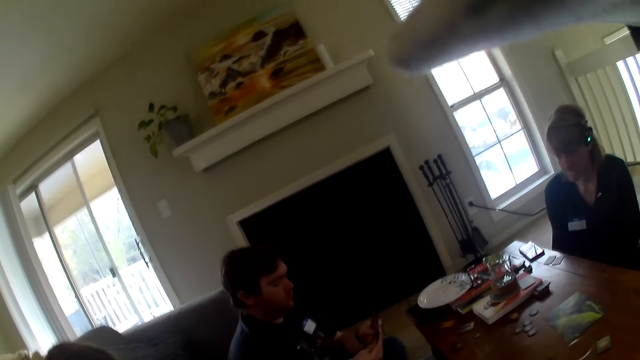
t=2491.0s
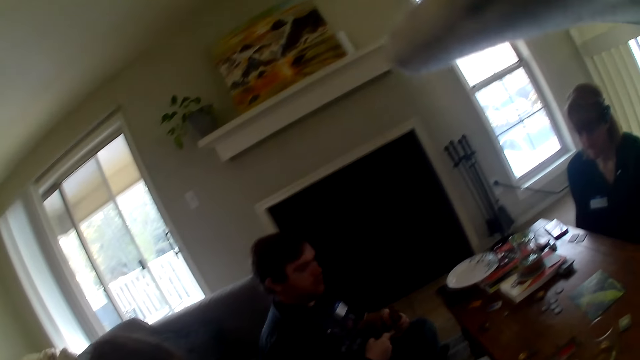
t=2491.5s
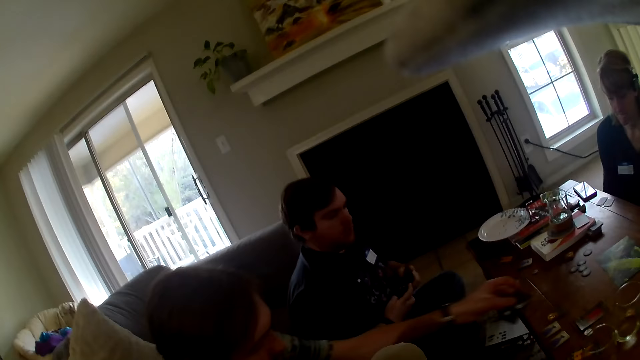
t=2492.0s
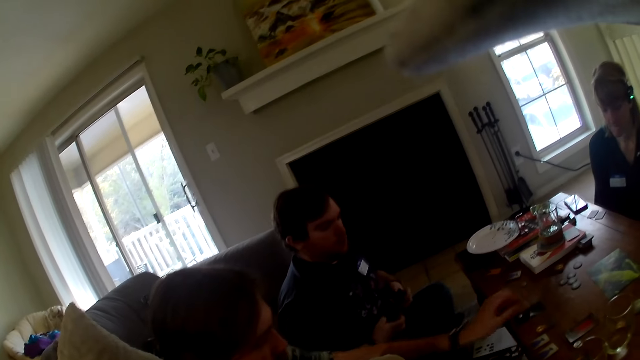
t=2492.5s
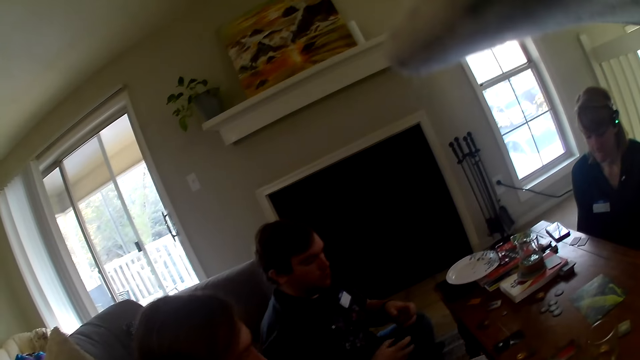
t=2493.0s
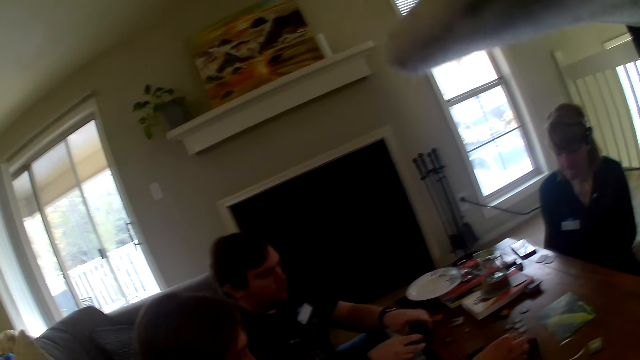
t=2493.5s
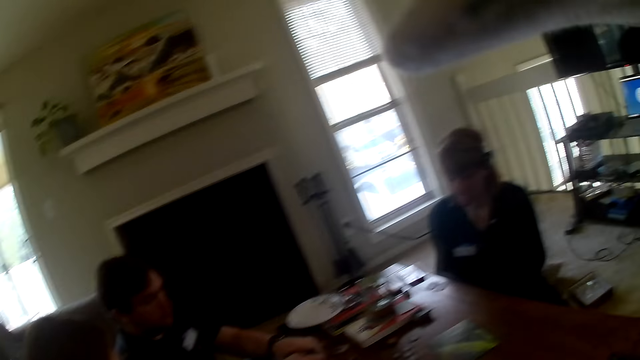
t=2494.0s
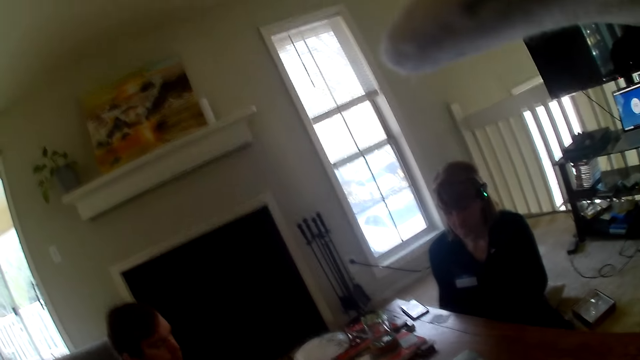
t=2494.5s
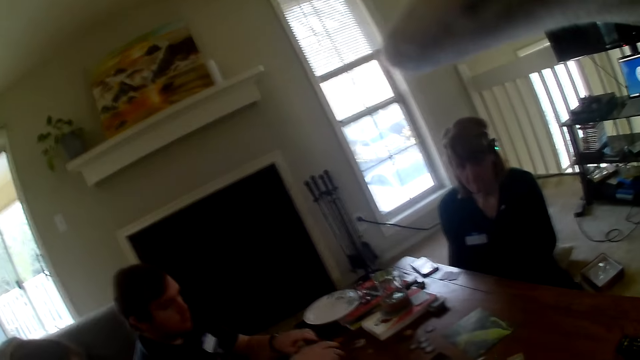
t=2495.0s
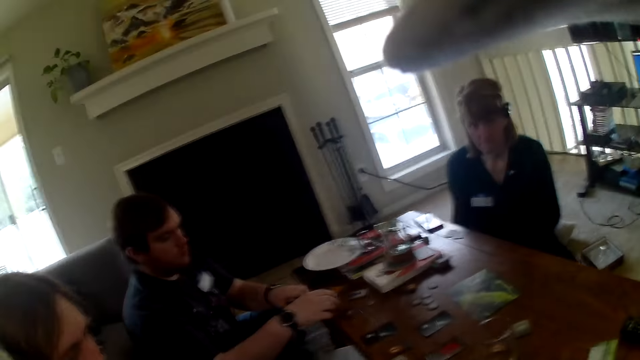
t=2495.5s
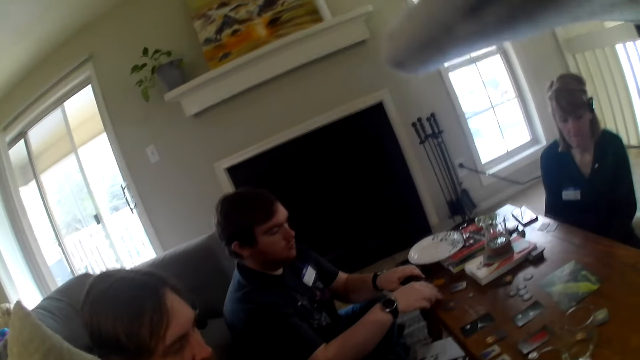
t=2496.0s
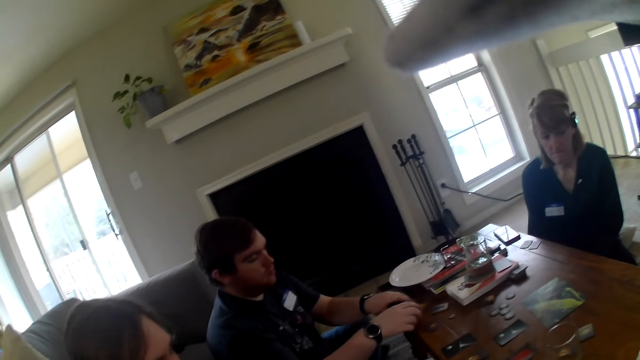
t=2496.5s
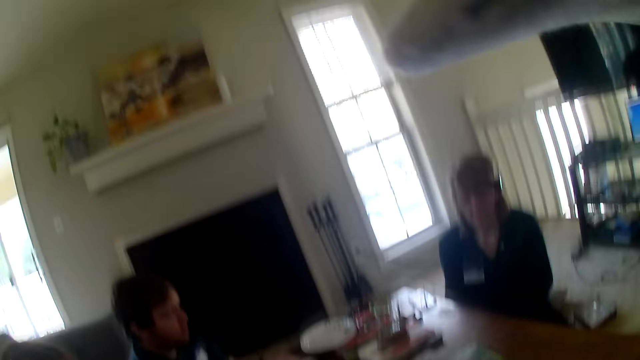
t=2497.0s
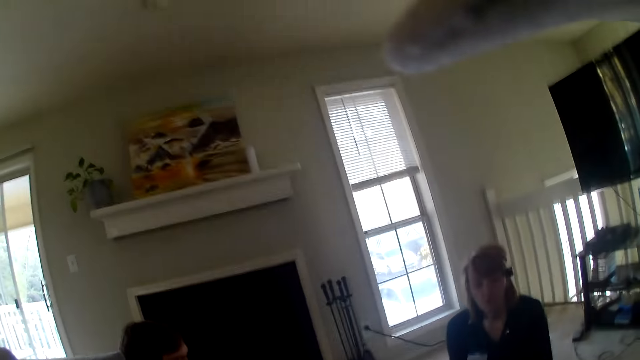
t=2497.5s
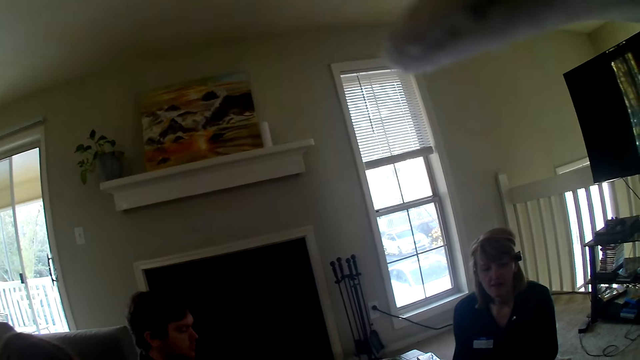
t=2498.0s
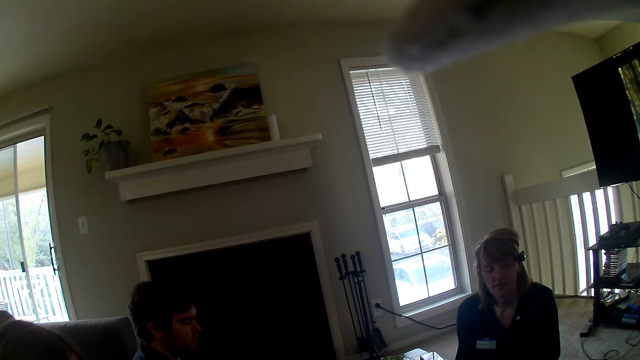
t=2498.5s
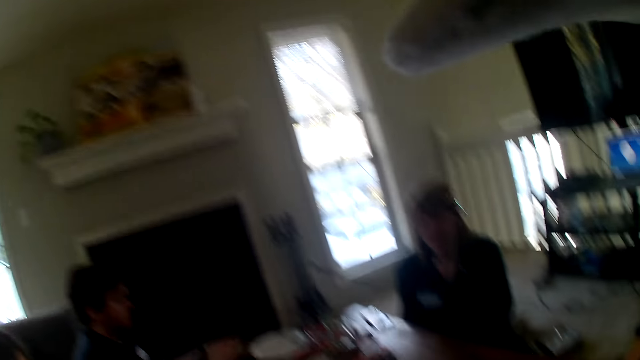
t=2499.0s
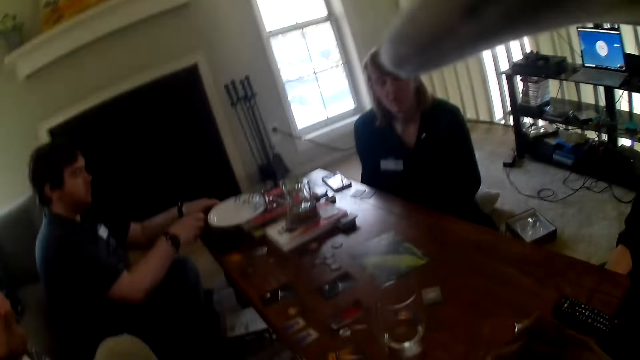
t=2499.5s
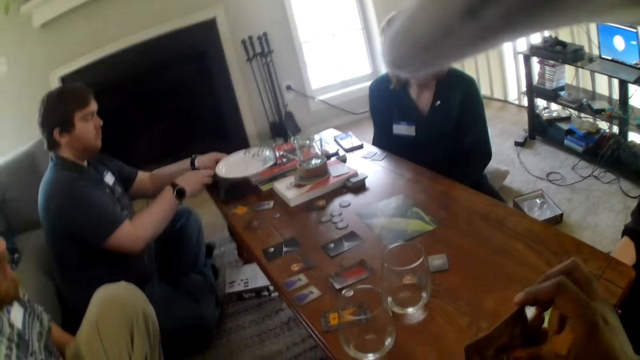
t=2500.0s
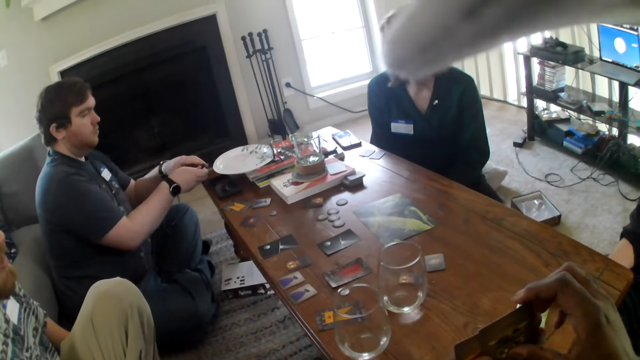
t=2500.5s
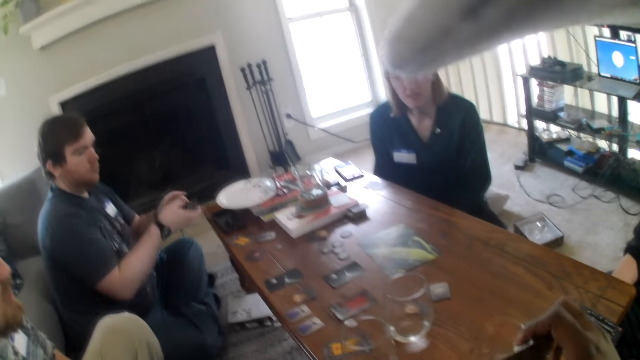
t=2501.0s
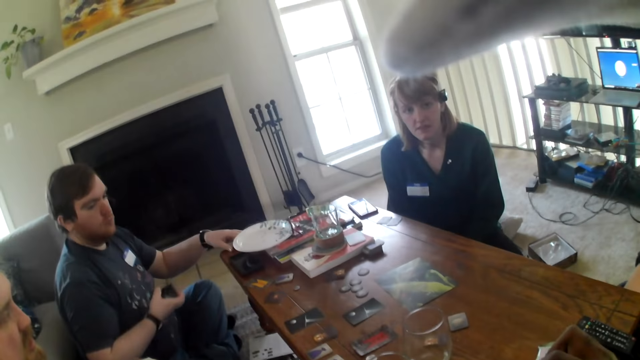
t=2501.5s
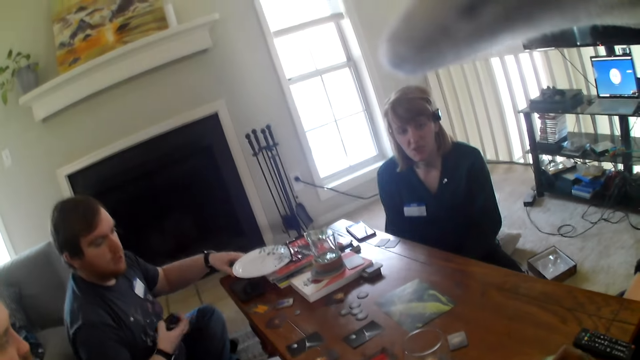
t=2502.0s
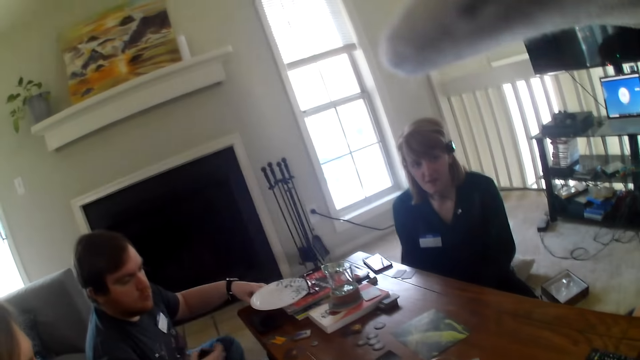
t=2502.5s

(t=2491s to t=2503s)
A man places the card on the table. Another man places the card on the table. Another person moves cards on the table. The person picks up cards from the table. The camera wearer looks at the cards.

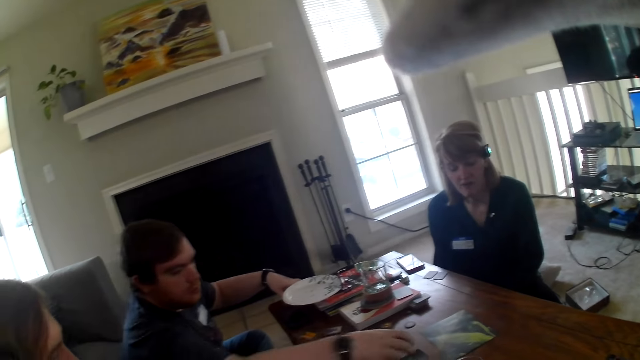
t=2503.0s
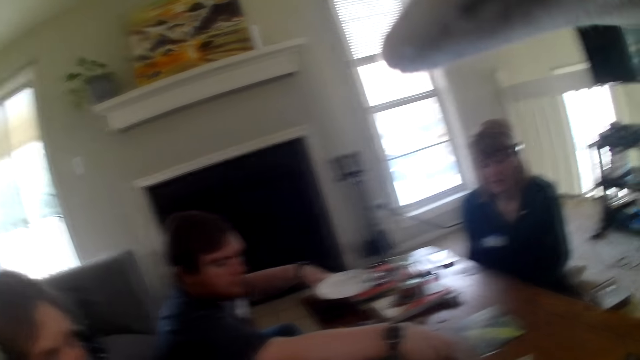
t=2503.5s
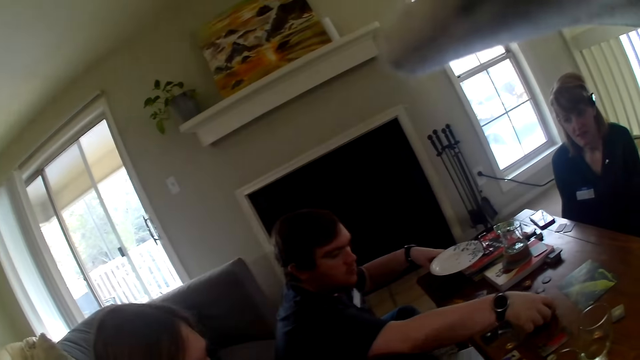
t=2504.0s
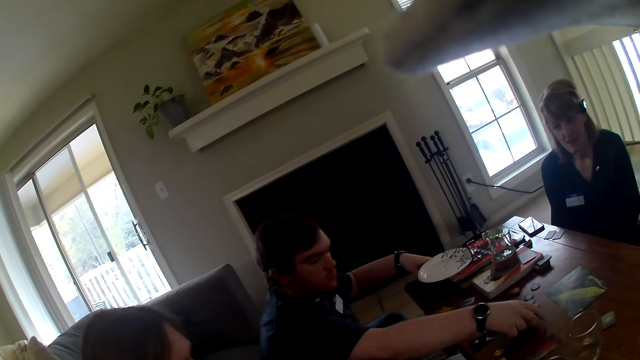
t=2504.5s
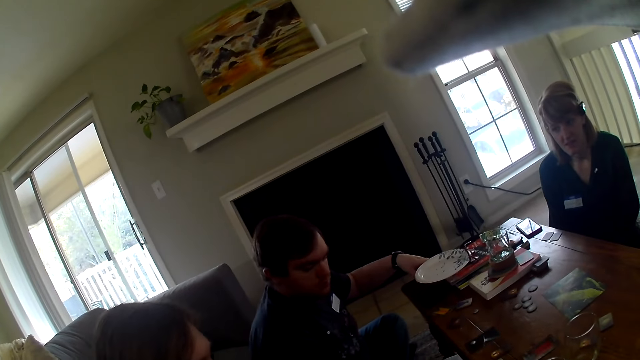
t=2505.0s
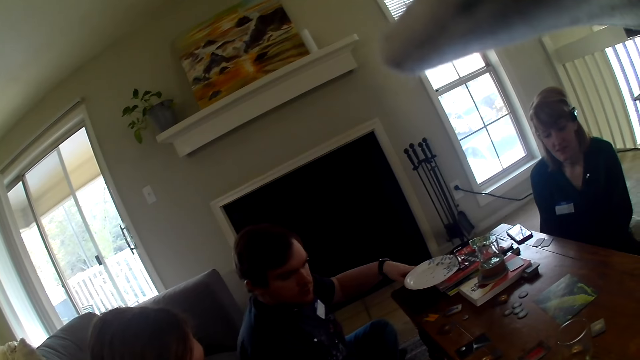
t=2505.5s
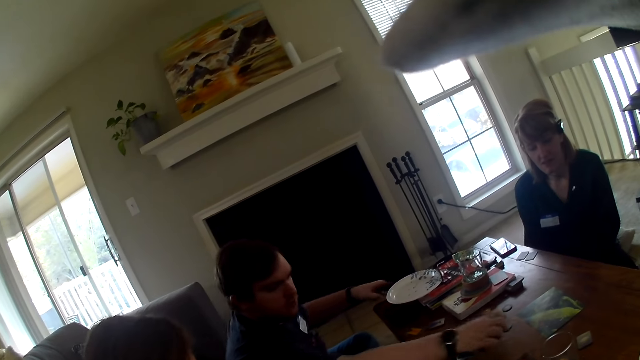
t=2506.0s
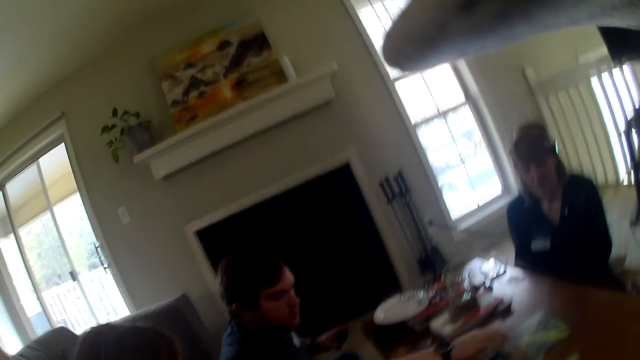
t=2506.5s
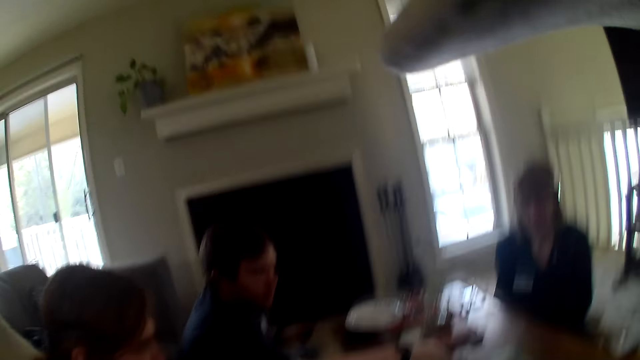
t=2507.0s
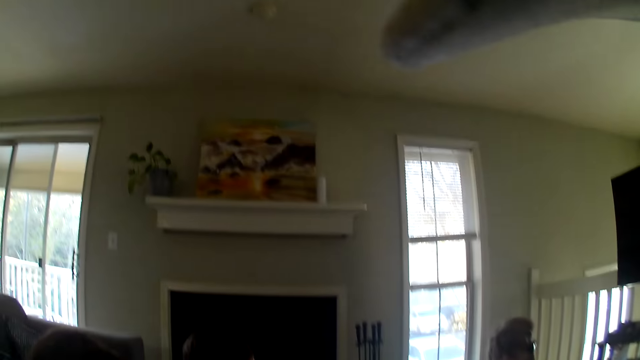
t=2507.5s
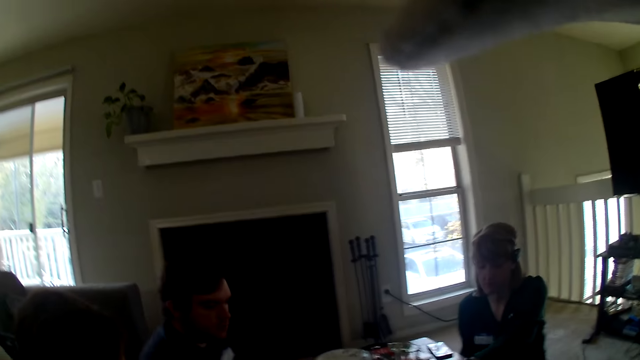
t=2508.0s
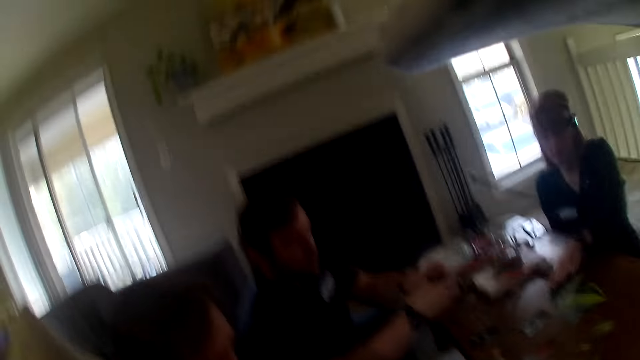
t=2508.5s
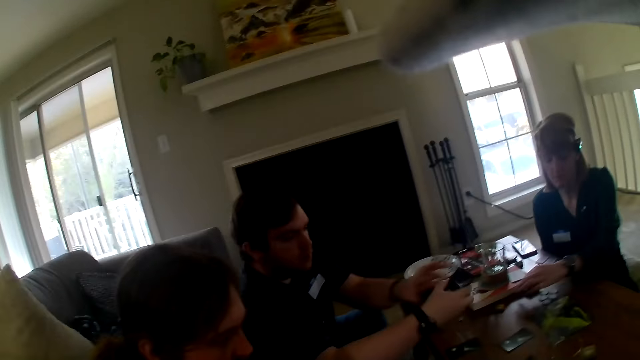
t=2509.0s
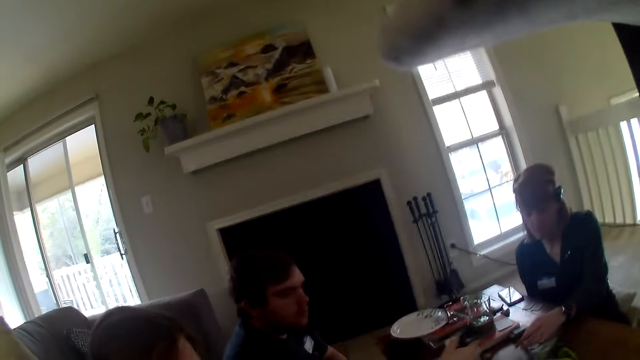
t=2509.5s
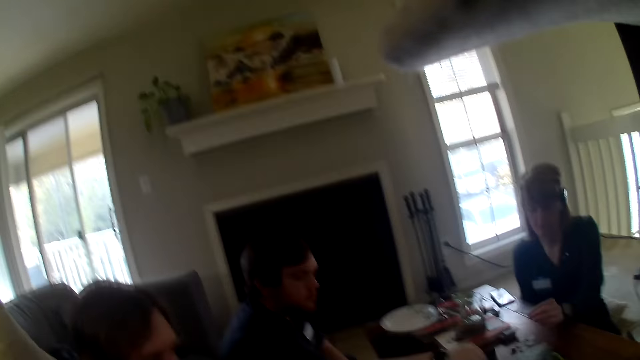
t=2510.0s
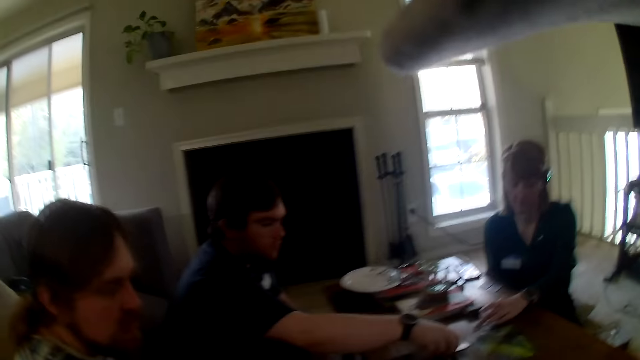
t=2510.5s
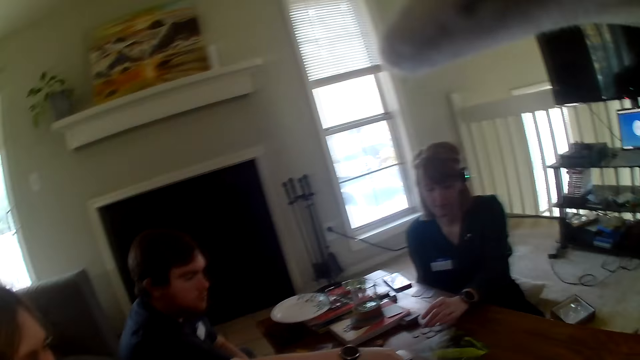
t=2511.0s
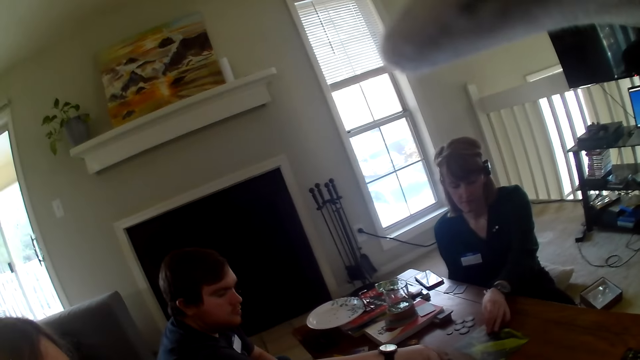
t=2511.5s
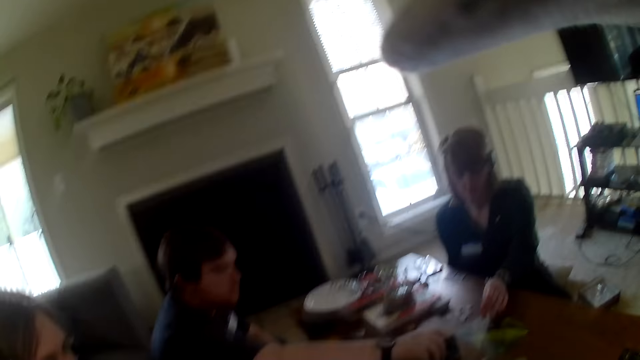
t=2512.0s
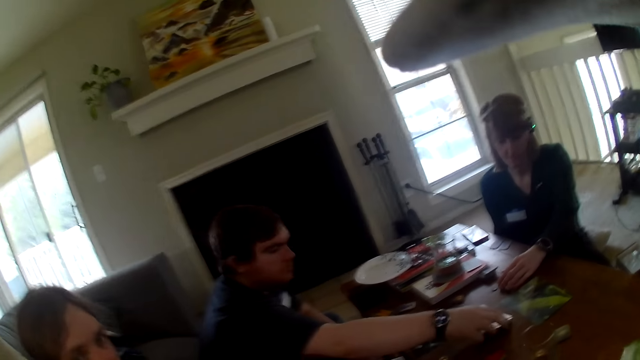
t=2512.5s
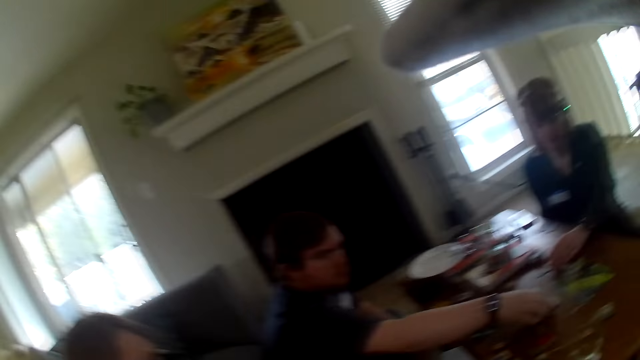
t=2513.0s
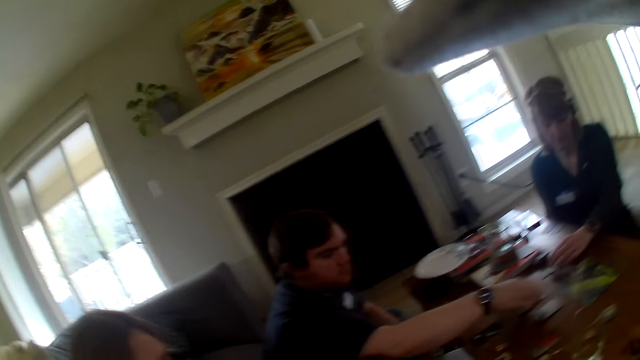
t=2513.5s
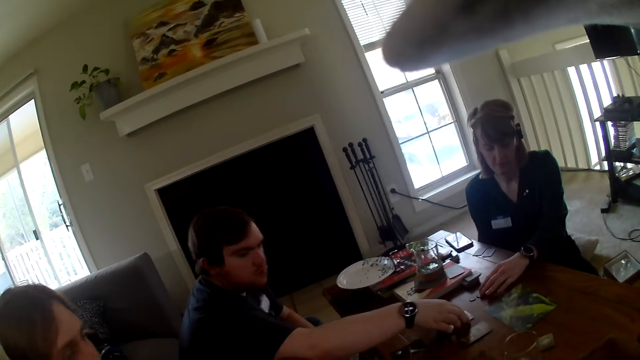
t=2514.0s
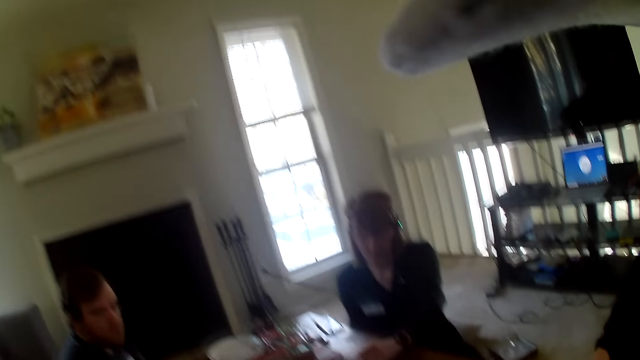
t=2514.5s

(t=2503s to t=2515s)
A man picks a card from the table. The man places the card on the table. A woman touches the cards on the table. The man touches the cards on the table. A person puts the card on the table. Another person moves the card on the table.
